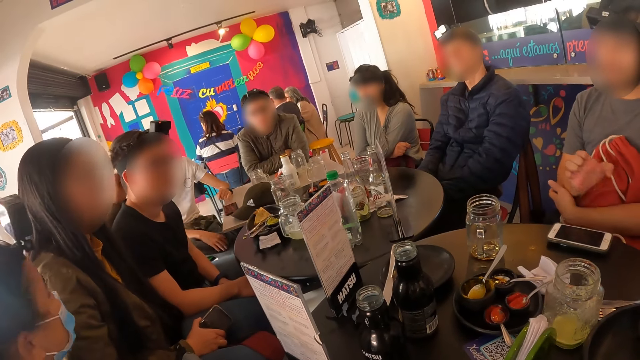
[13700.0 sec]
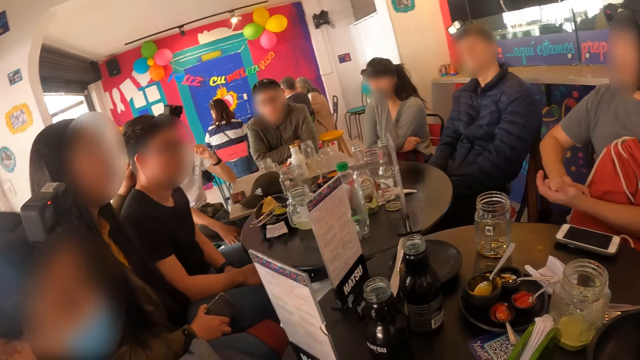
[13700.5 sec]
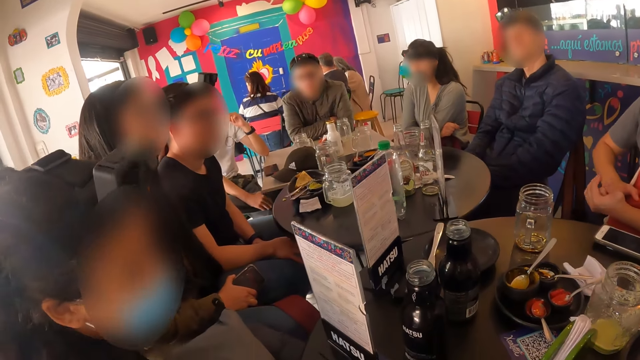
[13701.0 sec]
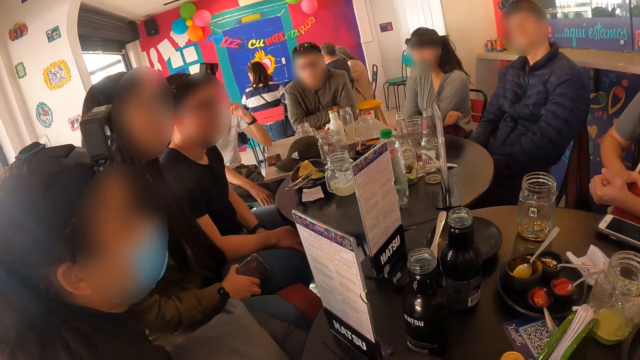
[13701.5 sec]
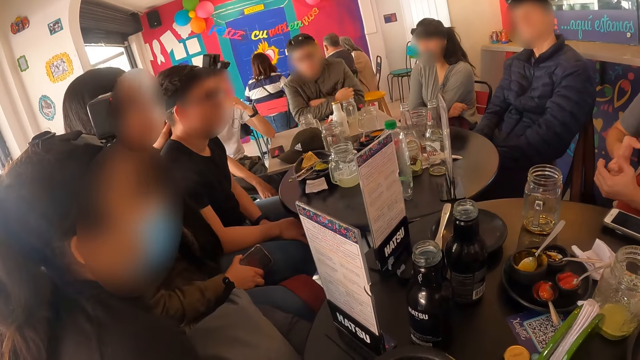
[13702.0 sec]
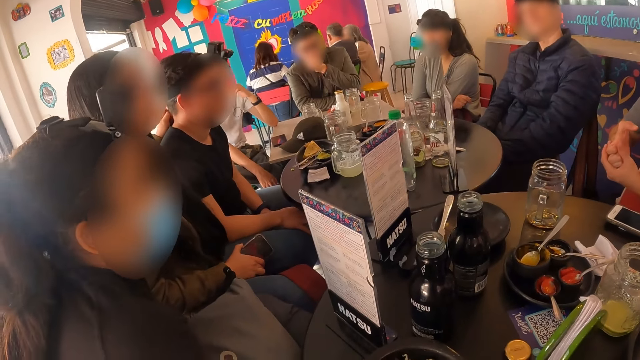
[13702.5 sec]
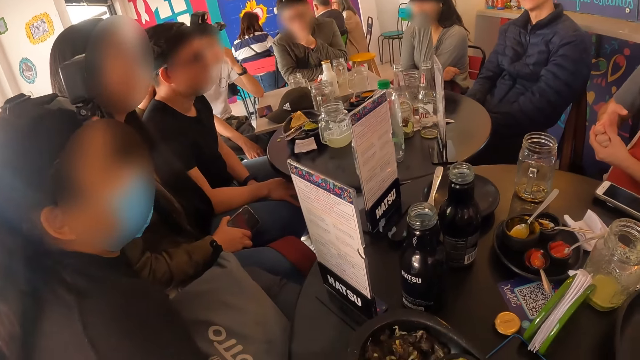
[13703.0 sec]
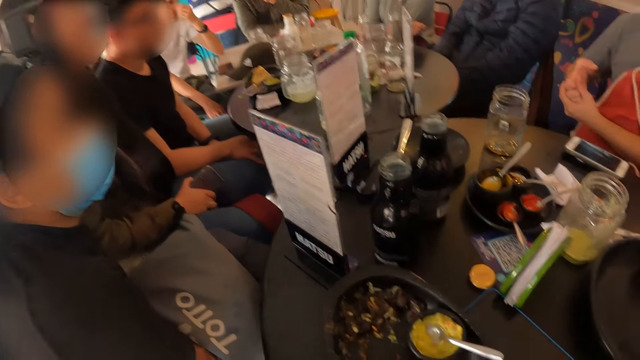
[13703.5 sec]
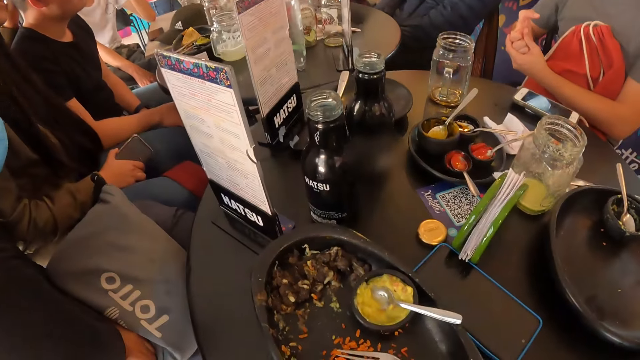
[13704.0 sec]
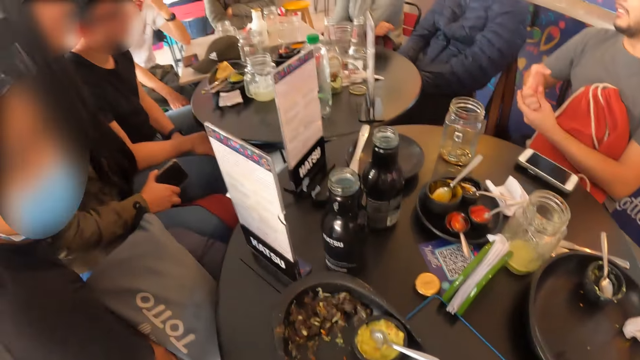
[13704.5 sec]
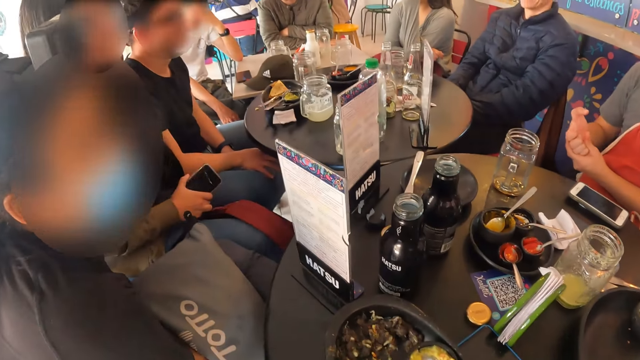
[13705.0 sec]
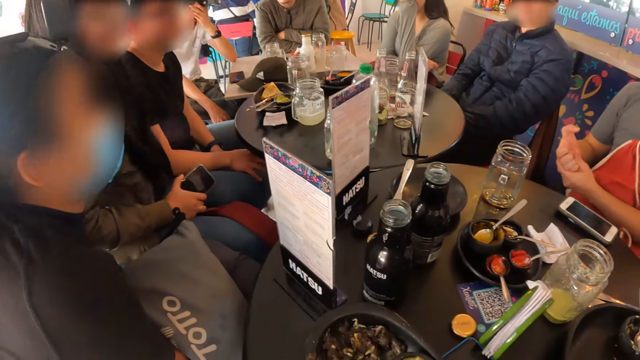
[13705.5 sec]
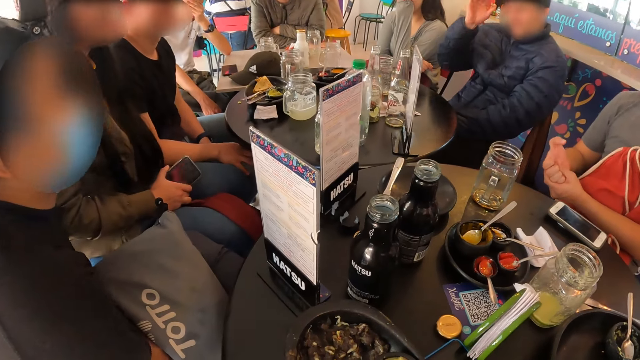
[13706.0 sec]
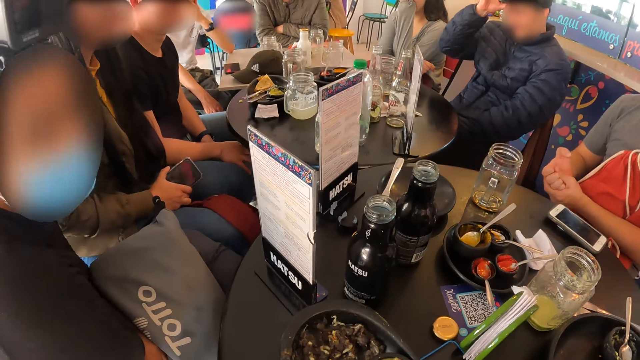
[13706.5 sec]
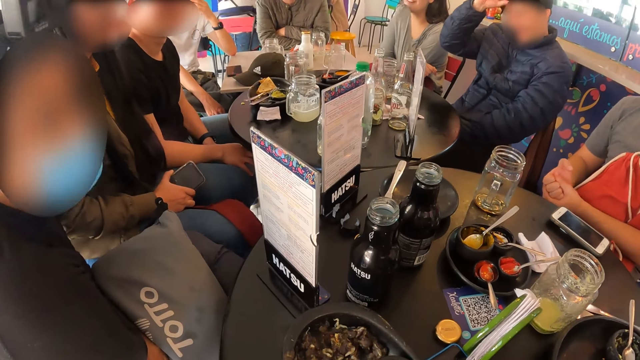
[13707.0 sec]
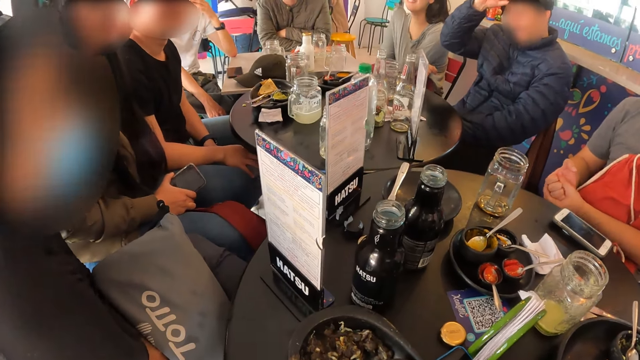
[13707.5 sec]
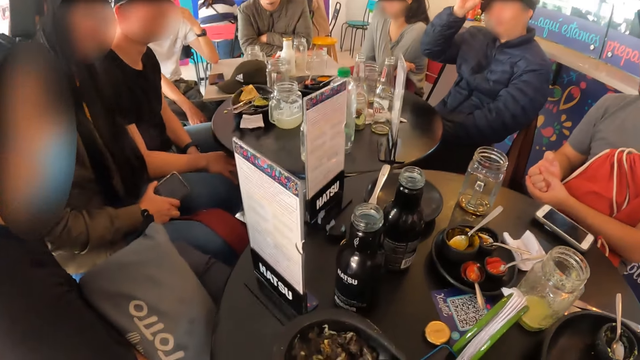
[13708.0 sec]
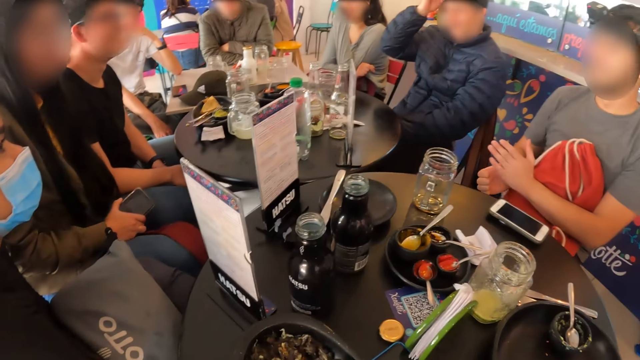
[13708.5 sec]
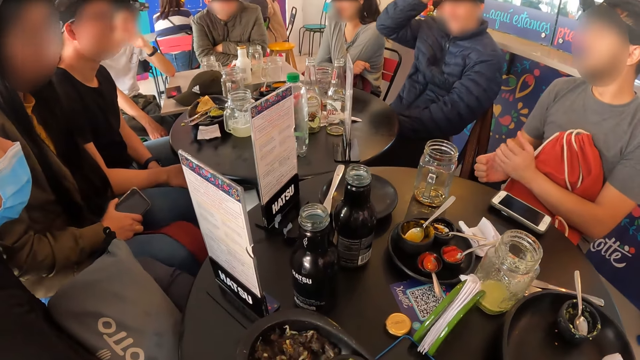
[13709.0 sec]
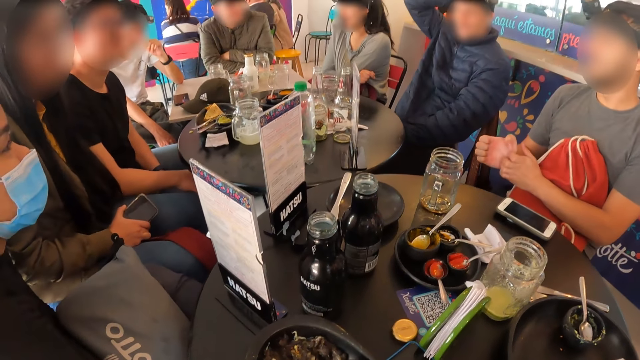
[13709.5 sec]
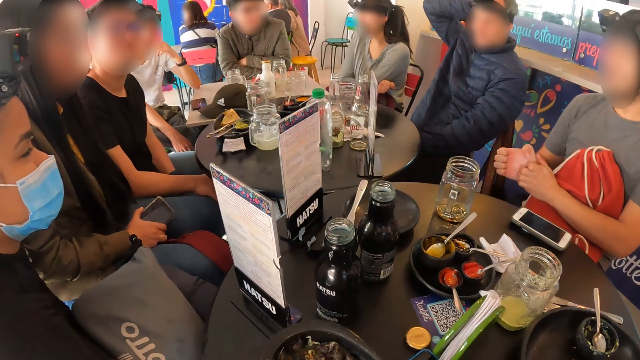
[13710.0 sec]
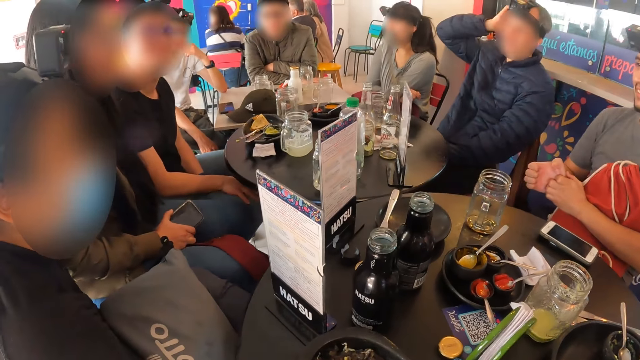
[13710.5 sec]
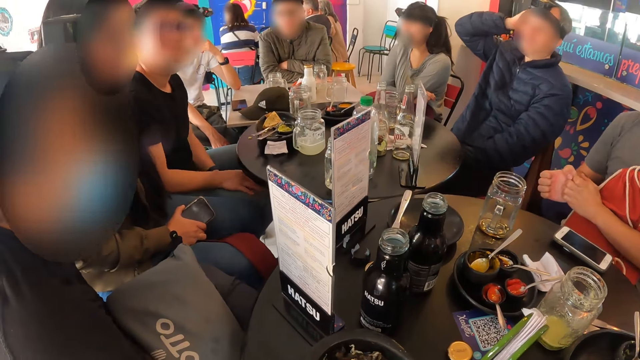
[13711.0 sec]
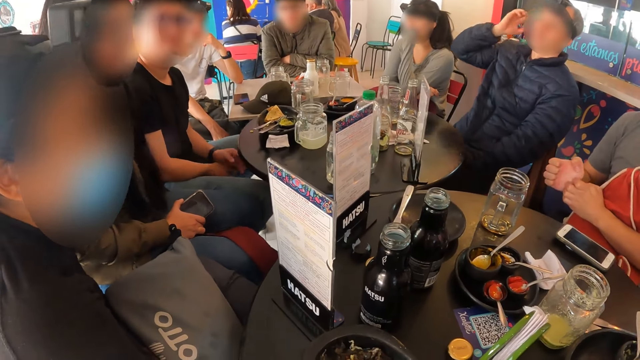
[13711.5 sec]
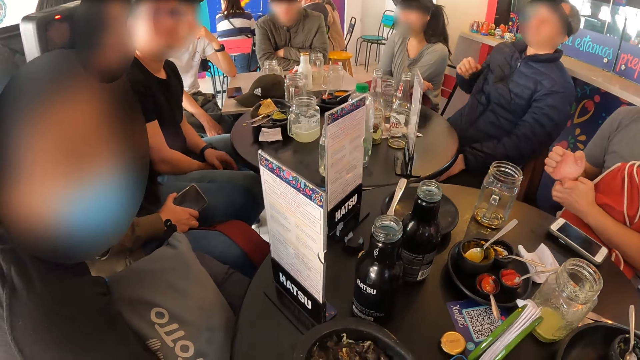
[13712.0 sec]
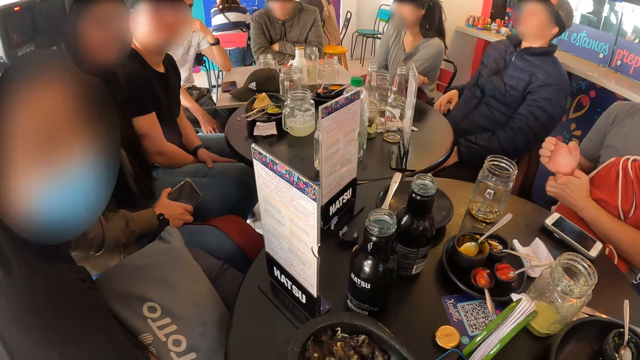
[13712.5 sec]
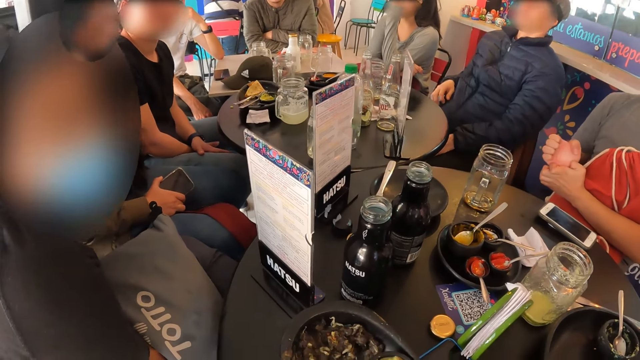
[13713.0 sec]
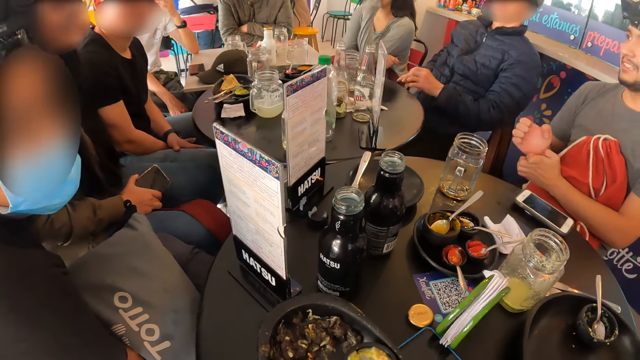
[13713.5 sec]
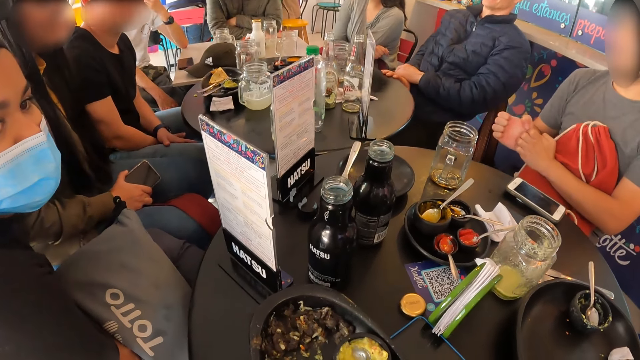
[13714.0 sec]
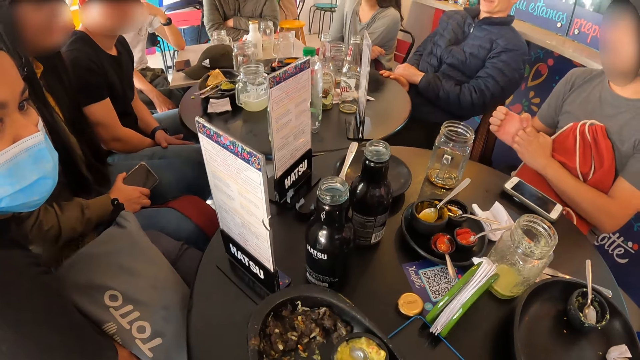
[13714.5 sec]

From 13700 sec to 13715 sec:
The man presses his right fingers with his left hand. Another man adjusts the camera on his head with his right hand. The first man itches his right palm with his left hand.

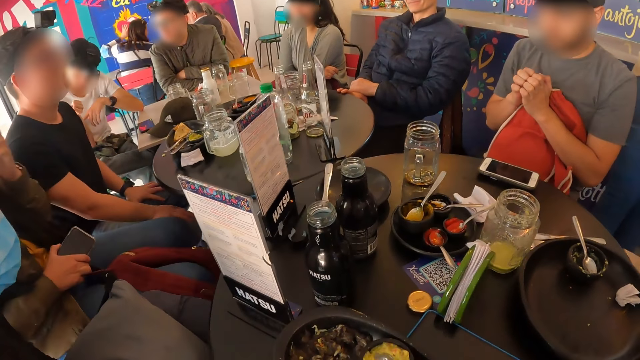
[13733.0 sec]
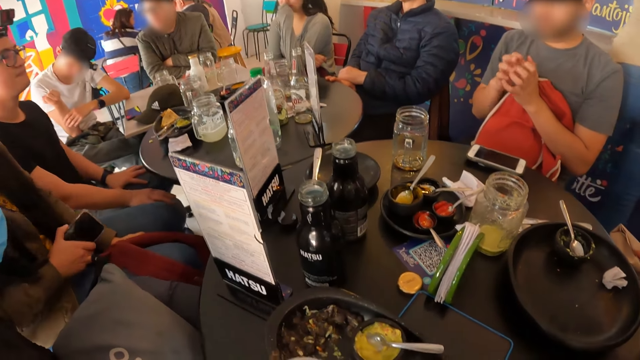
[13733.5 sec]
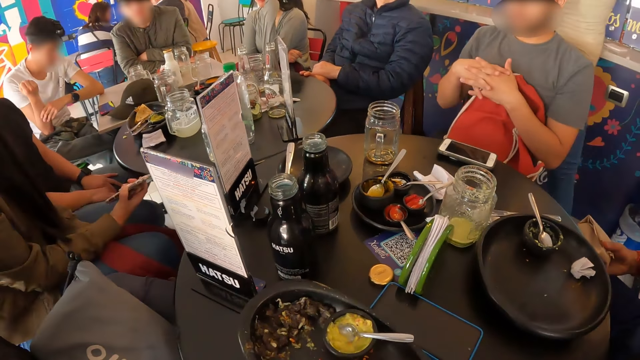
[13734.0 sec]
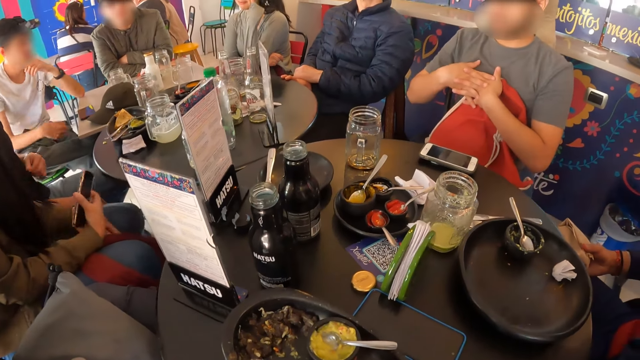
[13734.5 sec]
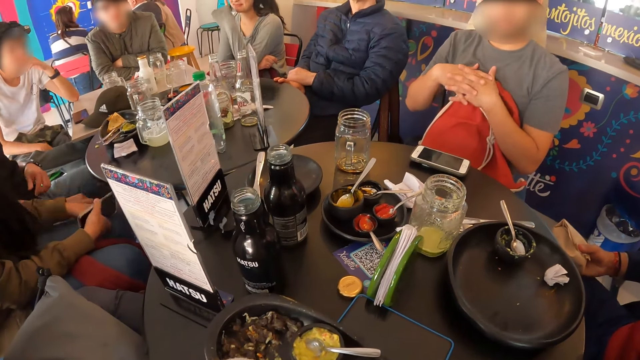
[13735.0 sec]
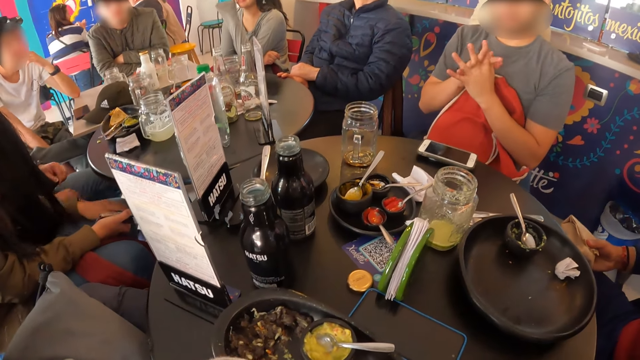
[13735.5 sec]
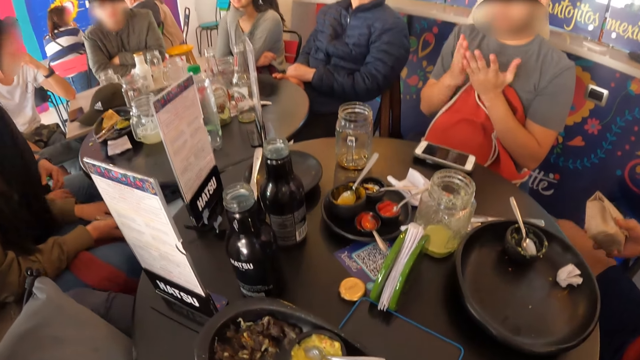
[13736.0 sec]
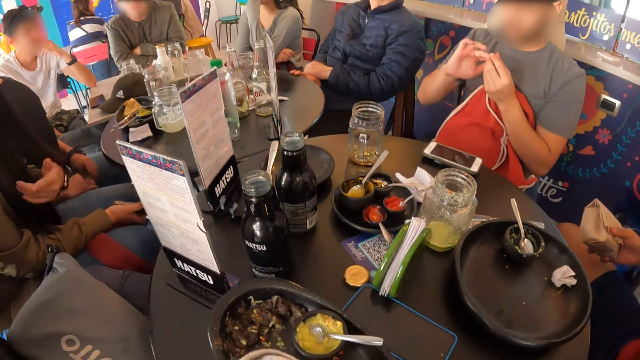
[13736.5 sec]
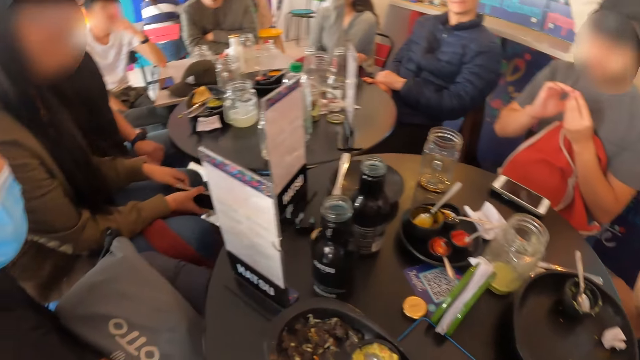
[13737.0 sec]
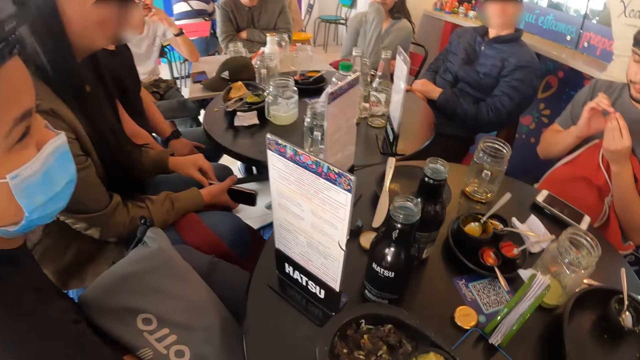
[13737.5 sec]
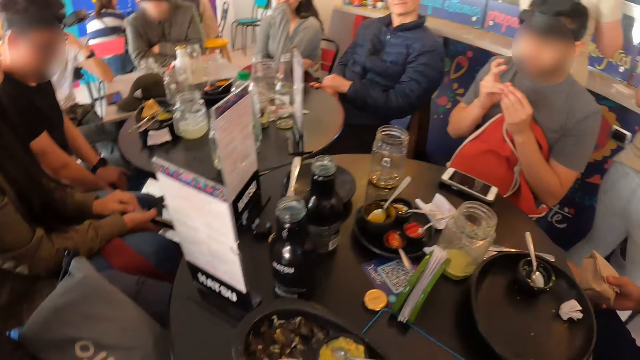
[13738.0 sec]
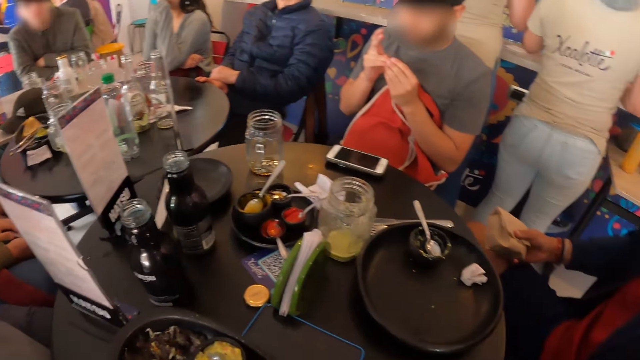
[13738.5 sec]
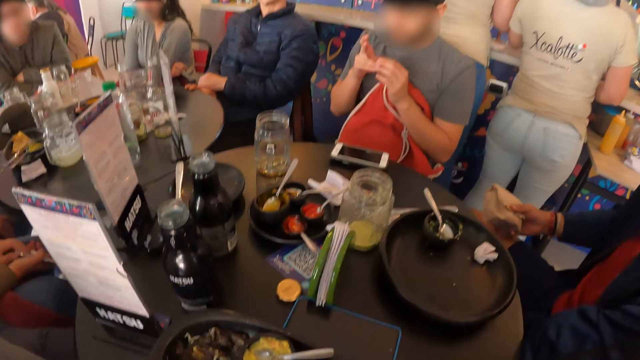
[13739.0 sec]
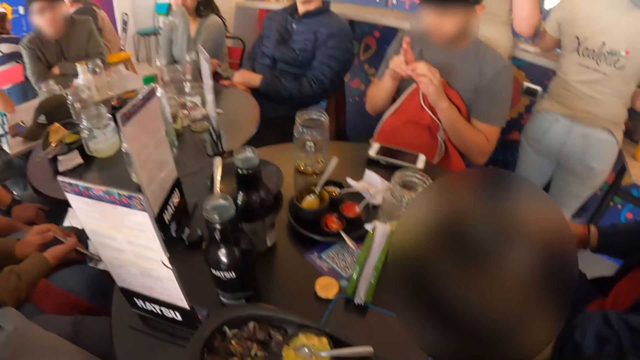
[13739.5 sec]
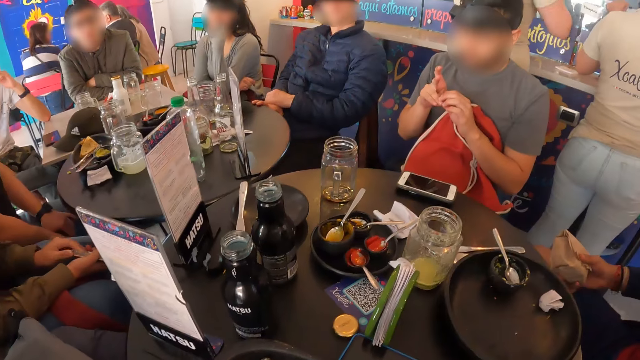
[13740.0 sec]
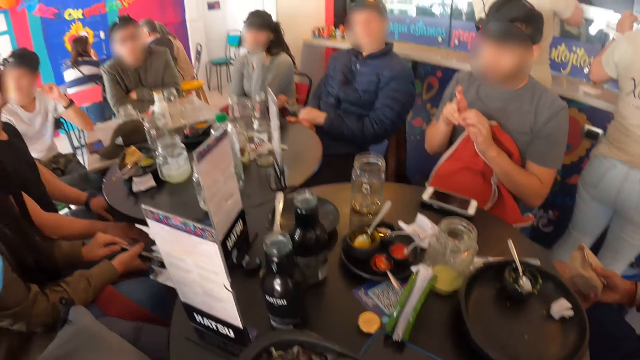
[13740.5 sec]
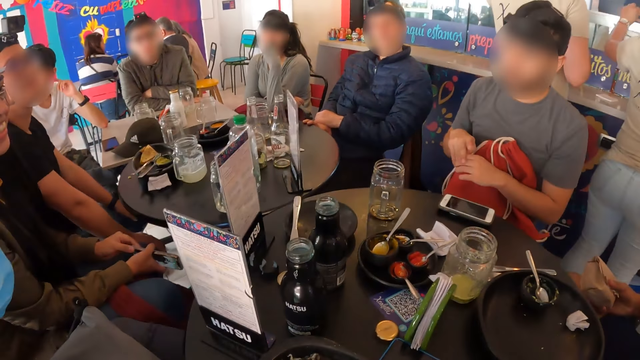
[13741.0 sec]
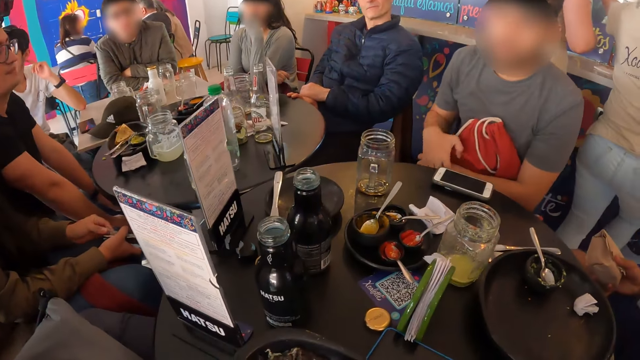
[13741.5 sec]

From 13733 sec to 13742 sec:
The woman taps her lap with her left hand and fiddles with the phone in her right hand with her left hand.
